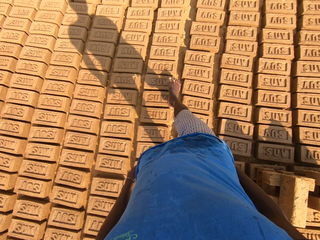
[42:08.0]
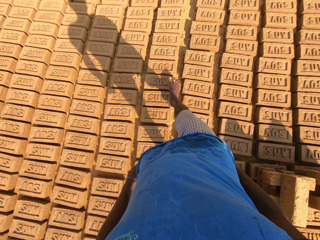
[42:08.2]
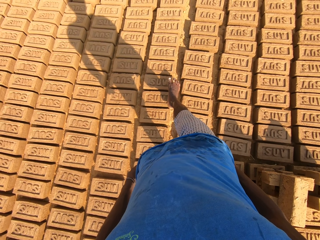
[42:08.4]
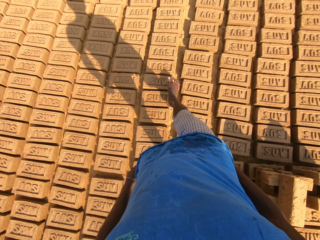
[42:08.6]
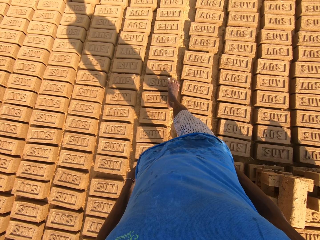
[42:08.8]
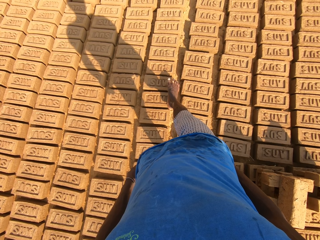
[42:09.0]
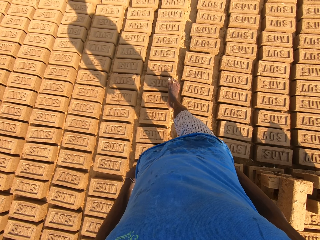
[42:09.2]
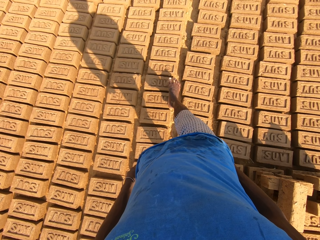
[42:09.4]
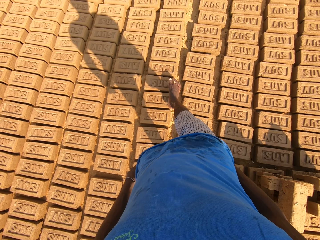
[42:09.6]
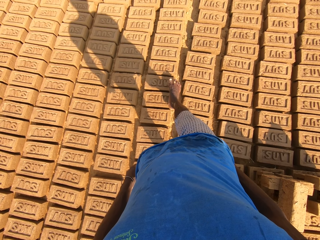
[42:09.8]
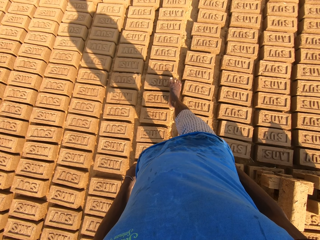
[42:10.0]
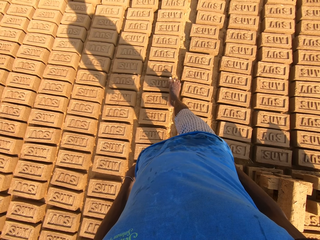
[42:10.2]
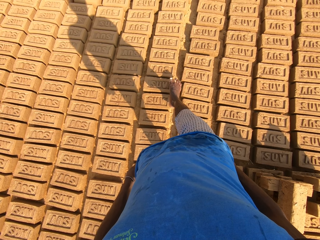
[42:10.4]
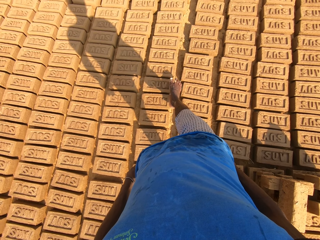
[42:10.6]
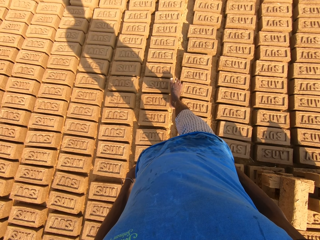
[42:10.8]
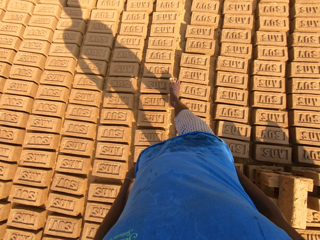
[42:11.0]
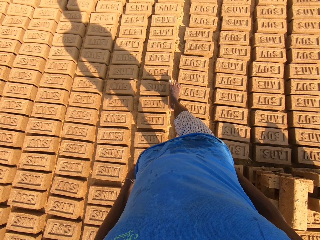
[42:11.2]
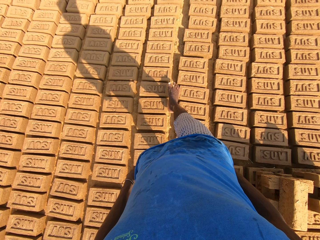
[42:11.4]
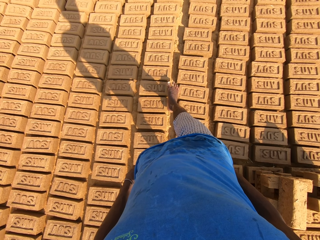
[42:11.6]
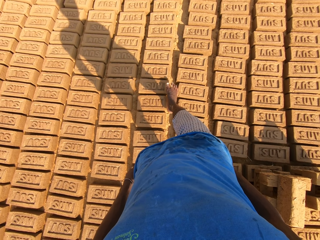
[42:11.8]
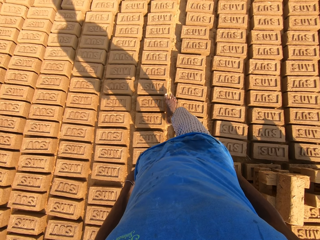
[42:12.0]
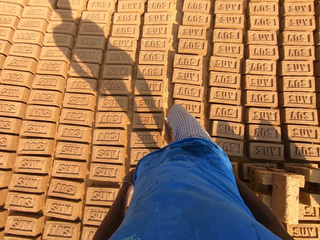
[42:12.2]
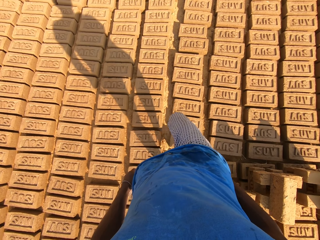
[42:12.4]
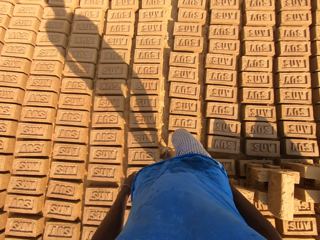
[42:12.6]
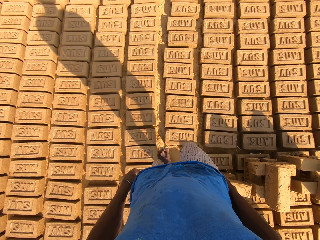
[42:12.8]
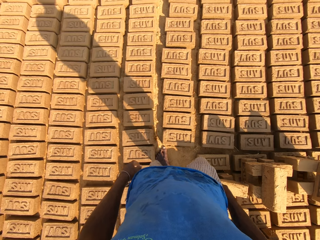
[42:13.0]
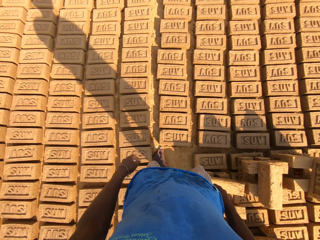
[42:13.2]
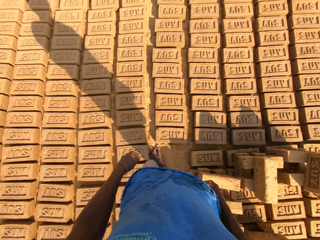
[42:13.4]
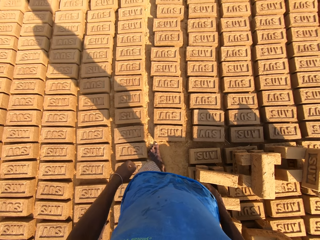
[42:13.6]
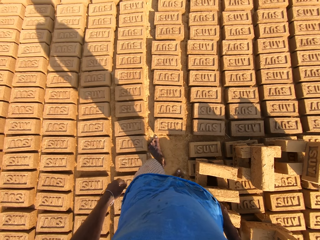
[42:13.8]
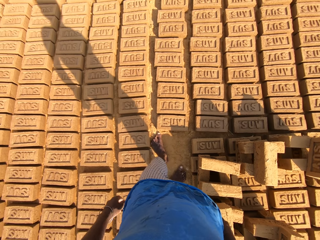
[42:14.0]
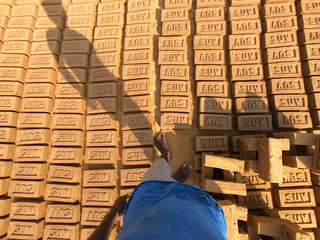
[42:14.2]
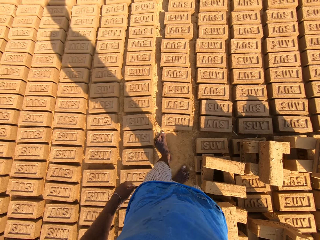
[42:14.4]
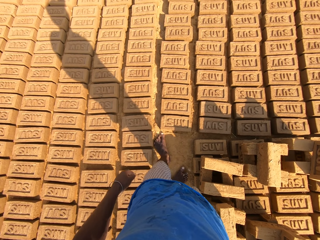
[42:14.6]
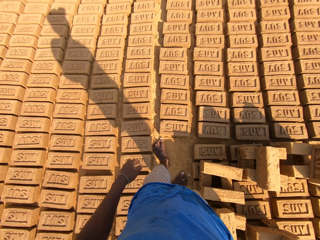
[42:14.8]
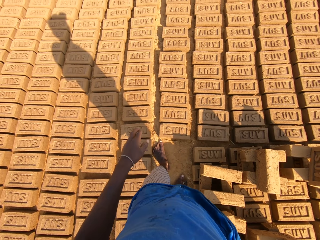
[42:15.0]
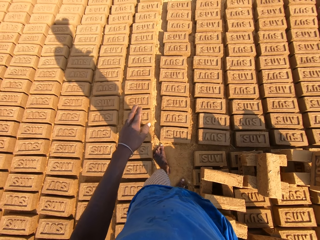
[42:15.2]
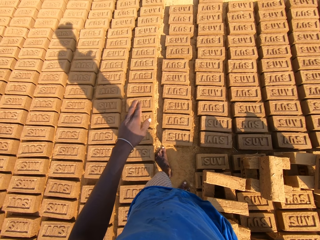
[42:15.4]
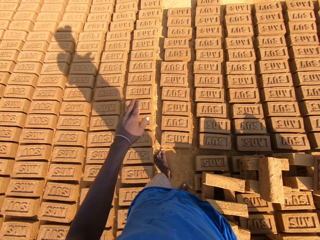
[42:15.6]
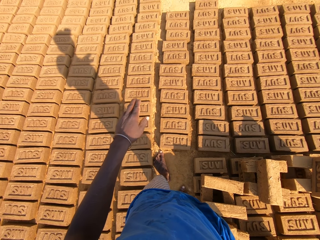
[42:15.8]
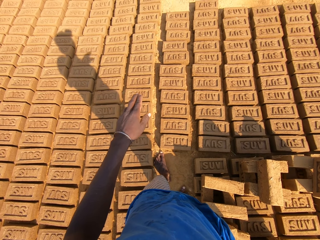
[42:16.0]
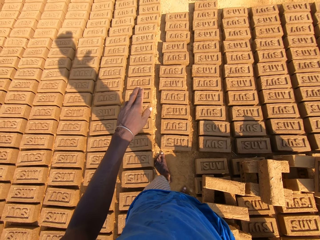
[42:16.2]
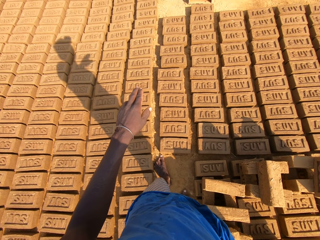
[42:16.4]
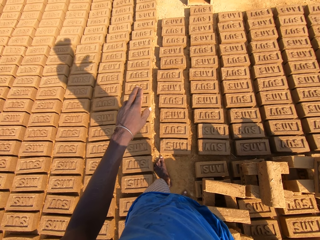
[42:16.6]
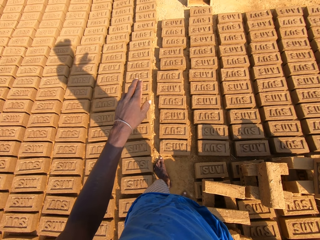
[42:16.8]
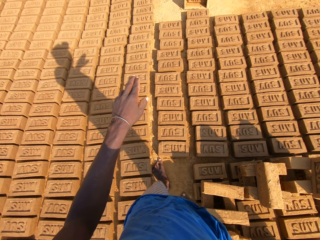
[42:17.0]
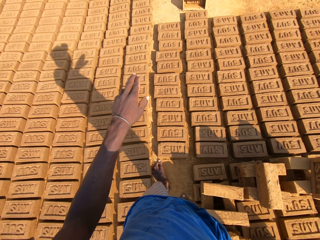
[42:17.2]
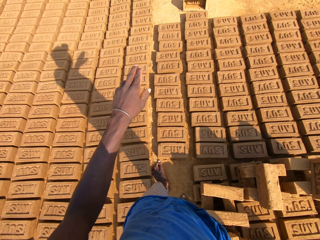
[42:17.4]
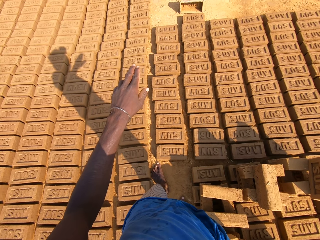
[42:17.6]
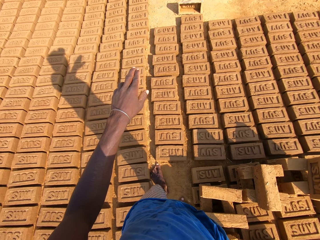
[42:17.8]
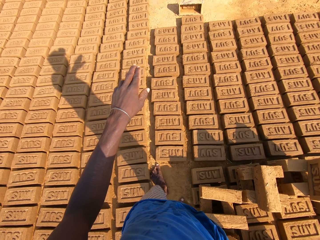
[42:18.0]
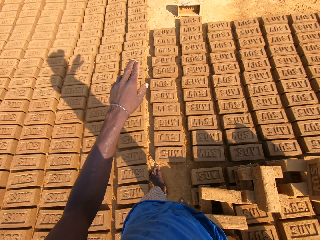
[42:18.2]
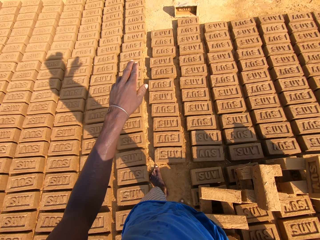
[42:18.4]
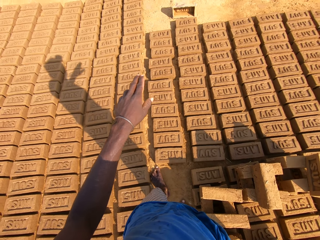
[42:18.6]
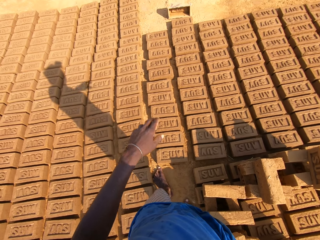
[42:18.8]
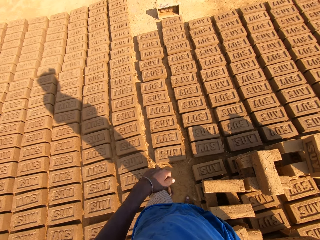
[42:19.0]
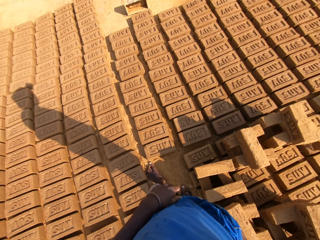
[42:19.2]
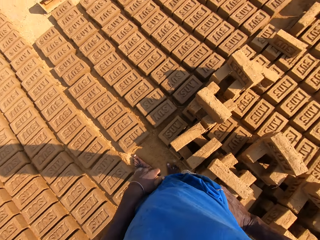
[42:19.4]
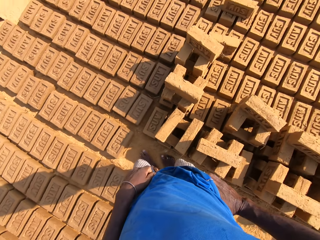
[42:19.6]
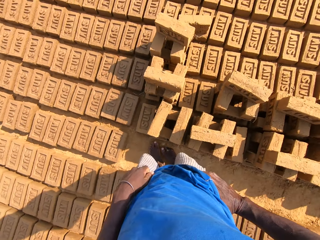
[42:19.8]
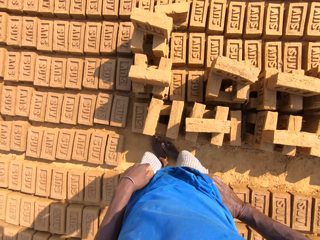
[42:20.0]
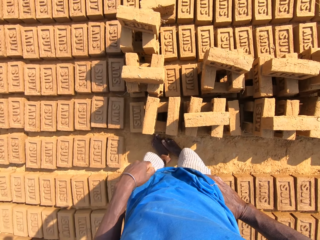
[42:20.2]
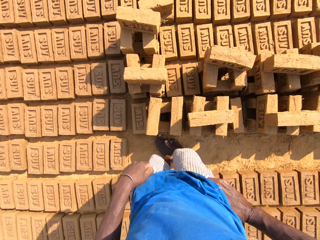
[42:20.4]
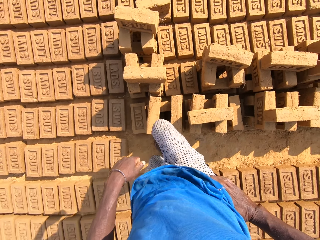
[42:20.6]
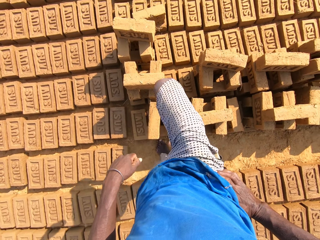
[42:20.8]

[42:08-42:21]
The camera wearer looks around and talks. They count the bricks using the left hand. They move a hand, talk, and look around. They look around again.

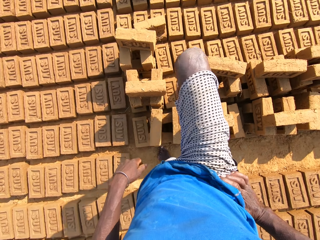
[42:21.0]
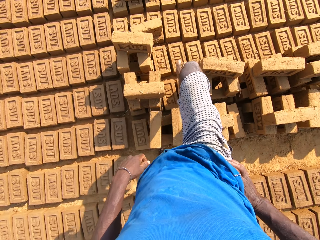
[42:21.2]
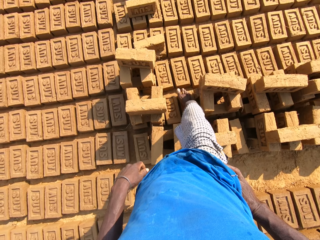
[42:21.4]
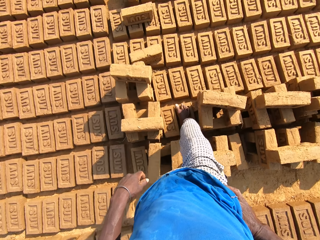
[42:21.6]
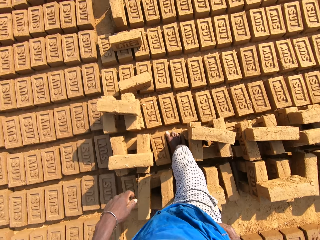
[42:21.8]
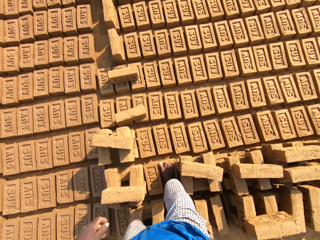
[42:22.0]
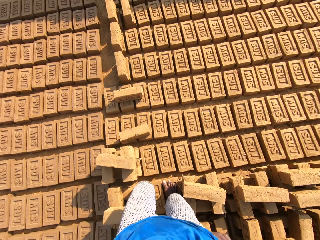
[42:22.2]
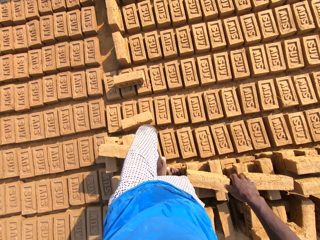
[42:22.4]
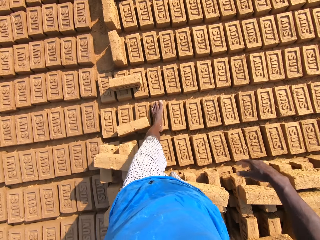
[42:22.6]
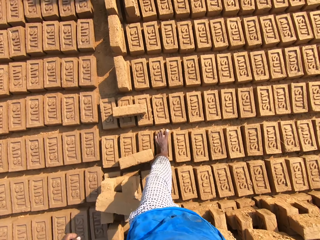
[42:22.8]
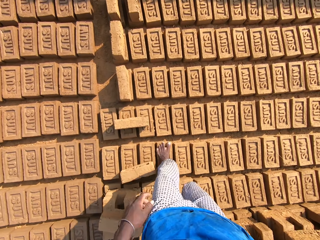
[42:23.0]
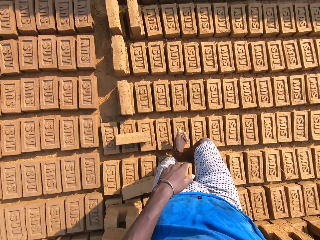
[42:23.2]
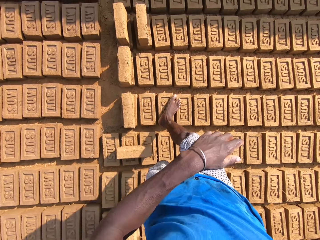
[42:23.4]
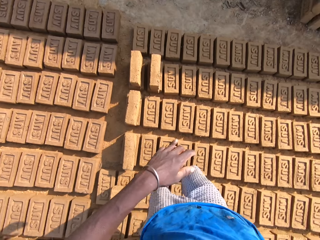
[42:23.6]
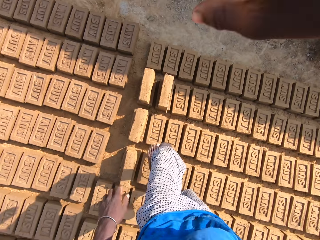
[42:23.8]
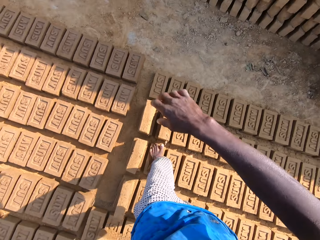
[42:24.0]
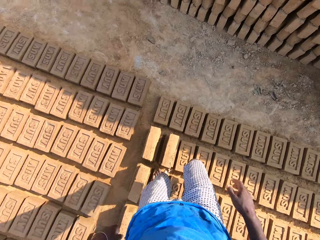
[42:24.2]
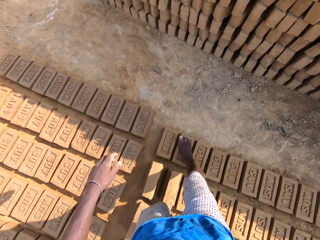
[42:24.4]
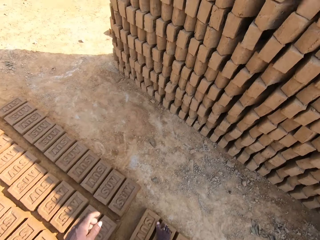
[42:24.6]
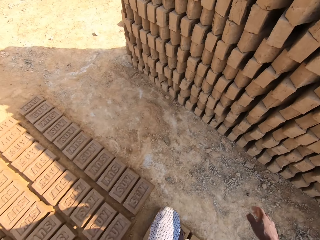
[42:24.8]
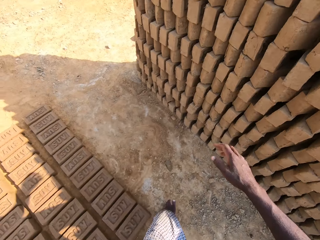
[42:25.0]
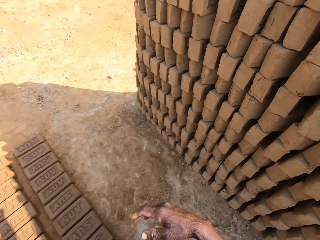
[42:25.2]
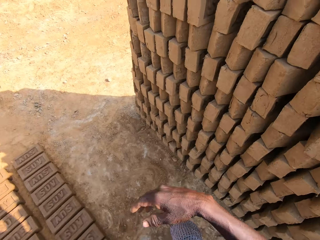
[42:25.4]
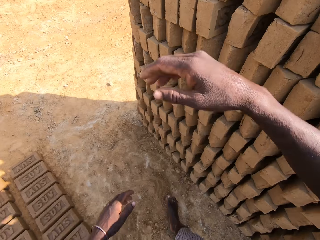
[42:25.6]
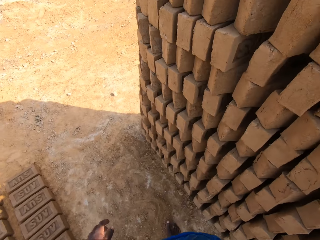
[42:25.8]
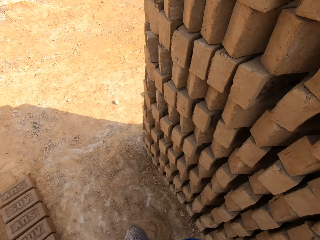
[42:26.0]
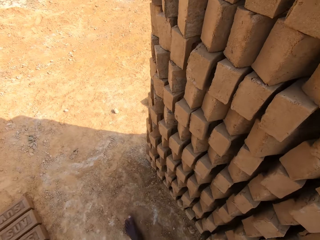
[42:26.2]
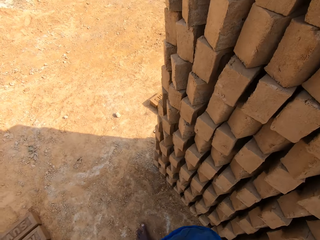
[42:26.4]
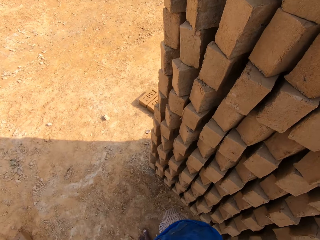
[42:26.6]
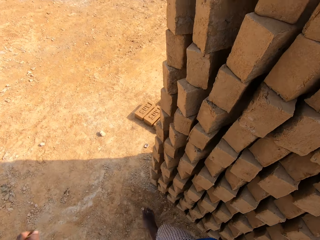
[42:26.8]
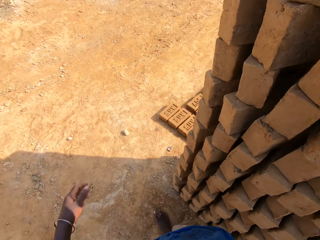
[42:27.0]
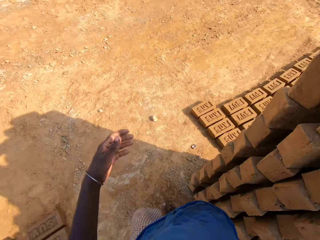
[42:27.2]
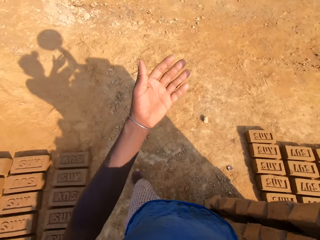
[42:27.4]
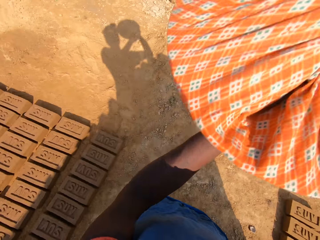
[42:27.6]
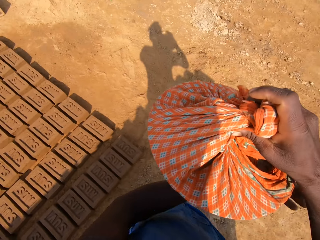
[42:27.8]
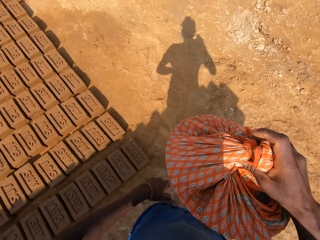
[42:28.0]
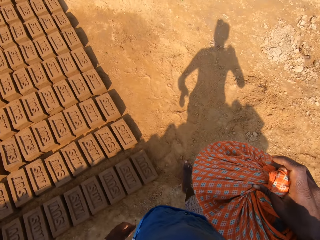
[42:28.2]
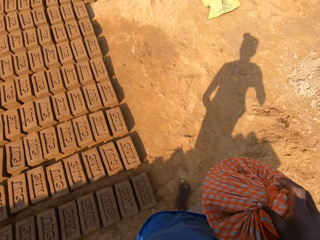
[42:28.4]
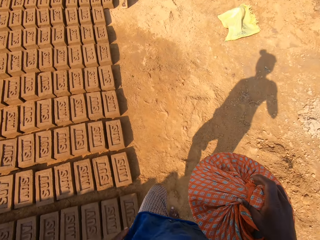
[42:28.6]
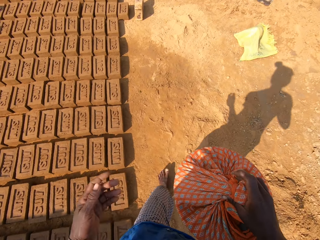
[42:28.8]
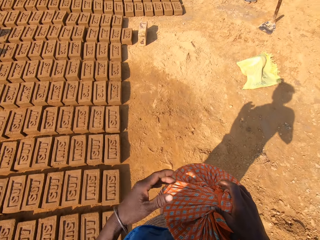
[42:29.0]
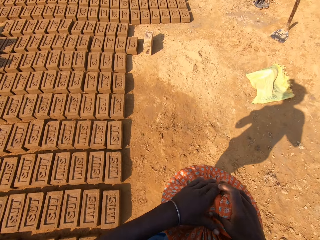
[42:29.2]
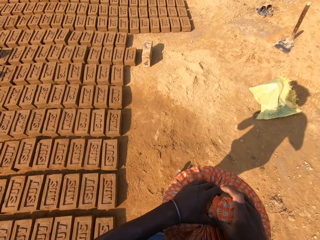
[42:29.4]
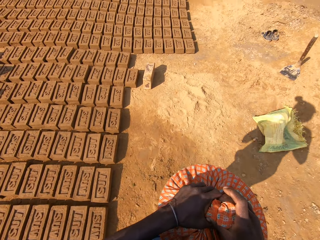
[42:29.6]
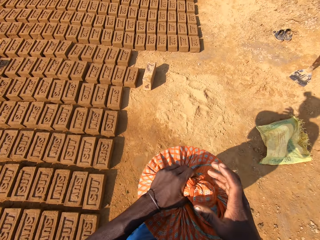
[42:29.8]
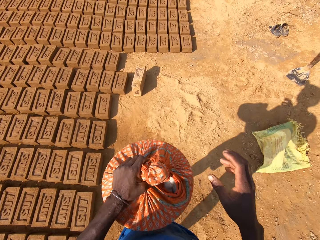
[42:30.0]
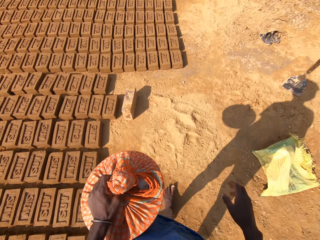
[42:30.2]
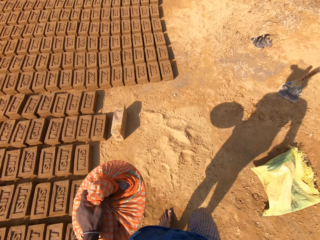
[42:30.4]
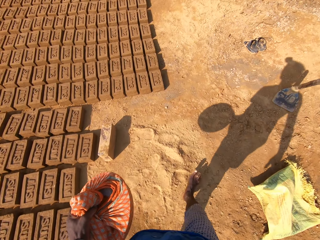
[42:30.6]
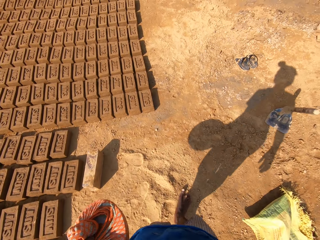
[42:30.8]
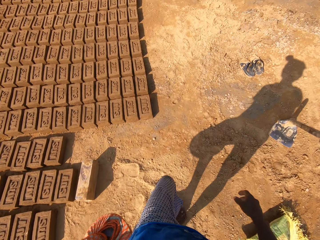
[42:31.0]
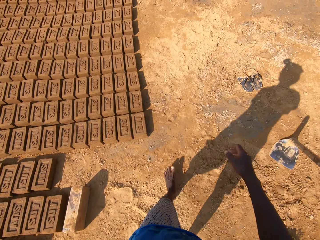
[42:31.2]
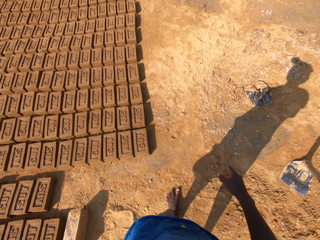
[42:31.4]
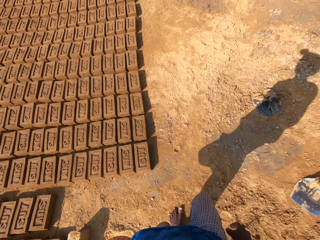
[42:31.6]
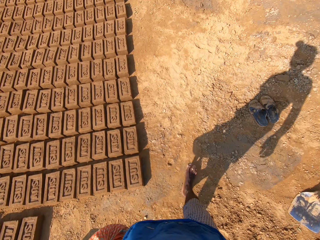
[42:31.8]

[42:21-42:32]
The camera wearer walks on the bricks. They talk. They walk on the ground. They pick up a cloth wrap on the bricks. They move a hand. They walk on the ground. They wipe on the cloth. They walk on the ground and carry the cloth.
